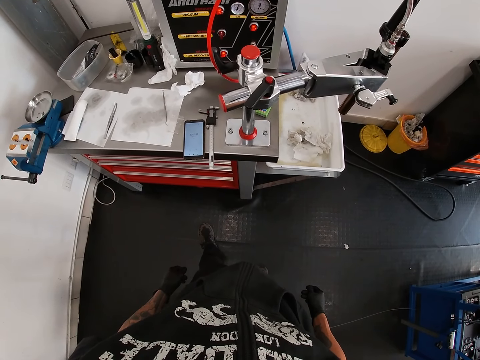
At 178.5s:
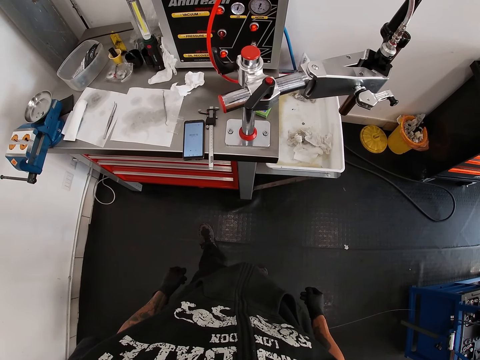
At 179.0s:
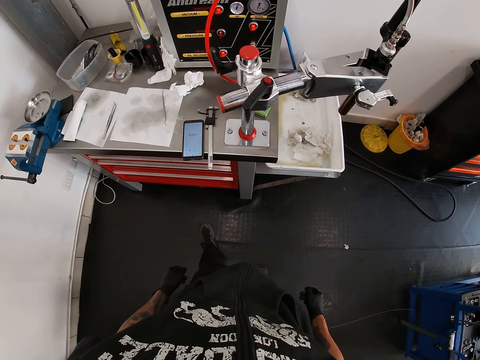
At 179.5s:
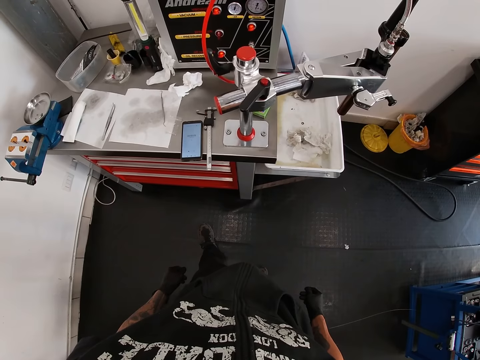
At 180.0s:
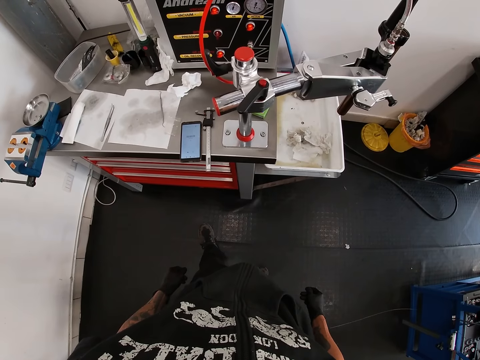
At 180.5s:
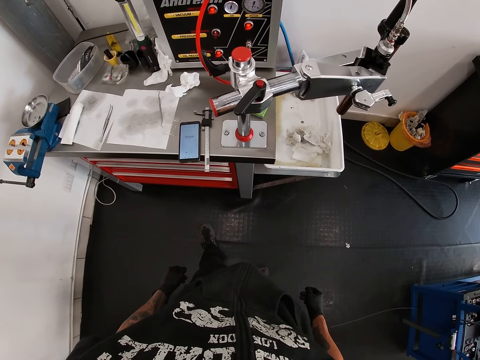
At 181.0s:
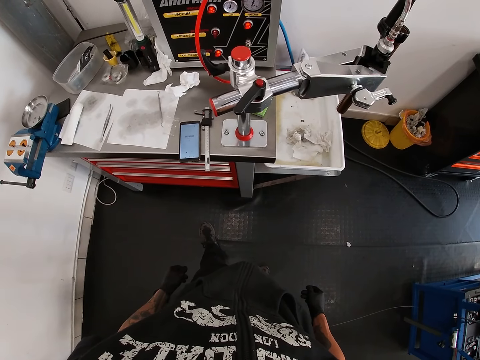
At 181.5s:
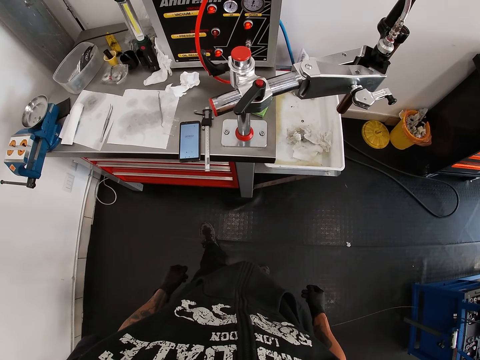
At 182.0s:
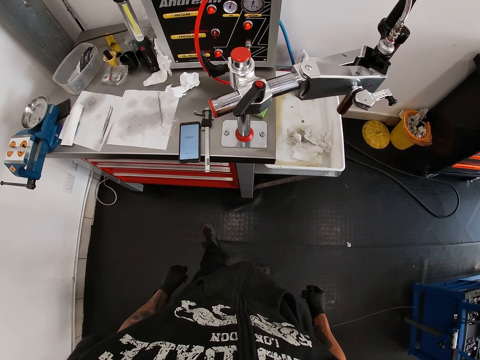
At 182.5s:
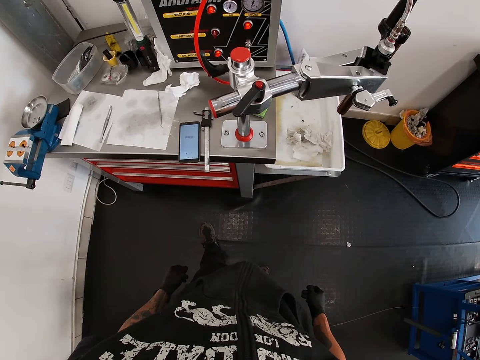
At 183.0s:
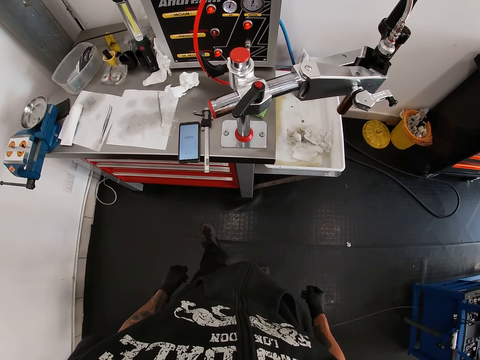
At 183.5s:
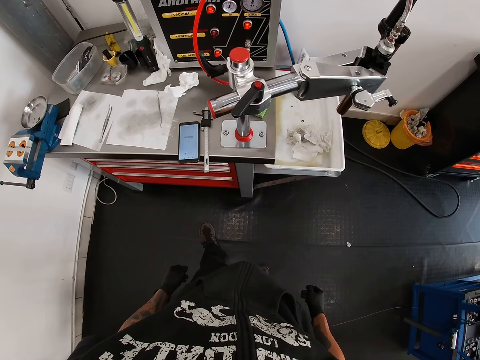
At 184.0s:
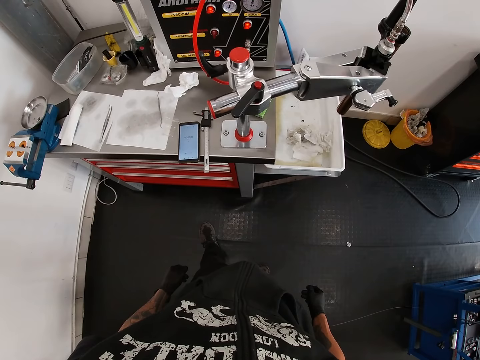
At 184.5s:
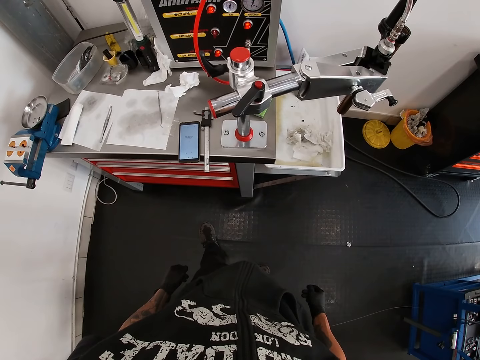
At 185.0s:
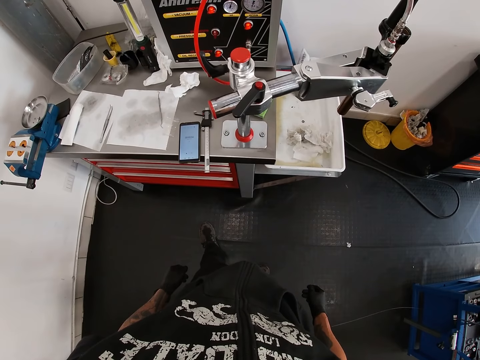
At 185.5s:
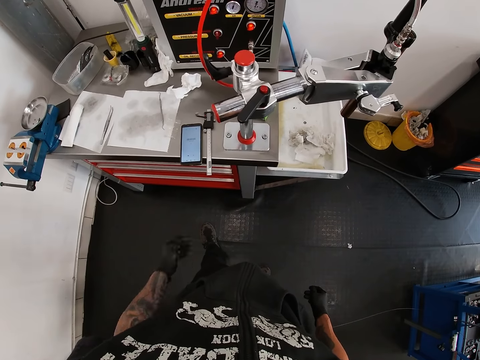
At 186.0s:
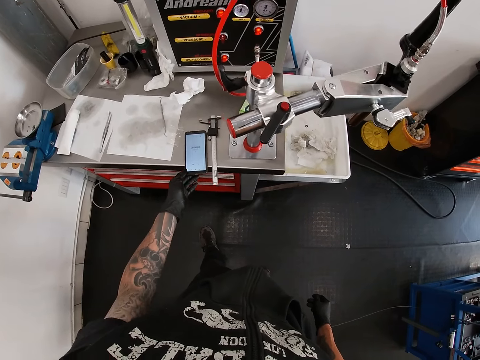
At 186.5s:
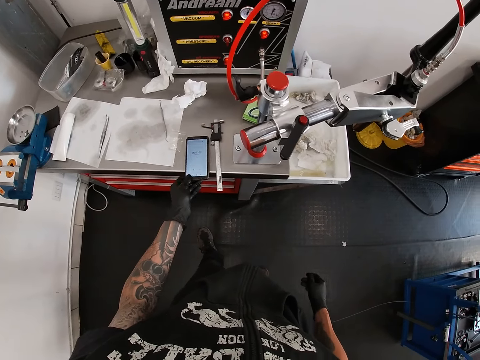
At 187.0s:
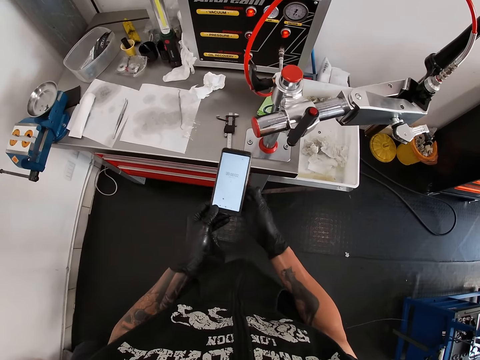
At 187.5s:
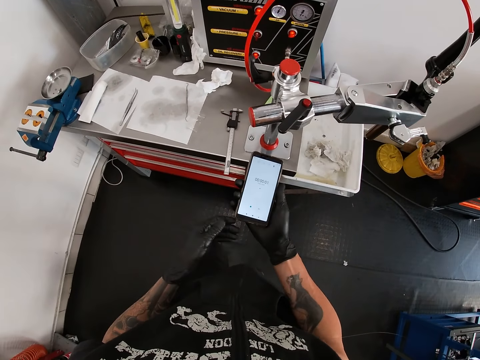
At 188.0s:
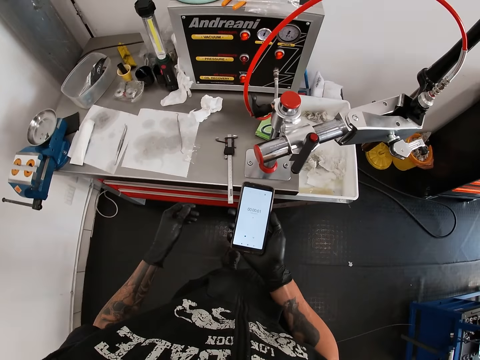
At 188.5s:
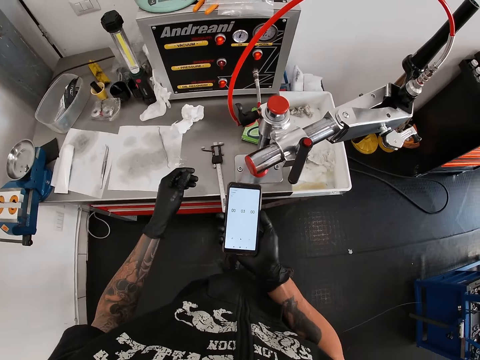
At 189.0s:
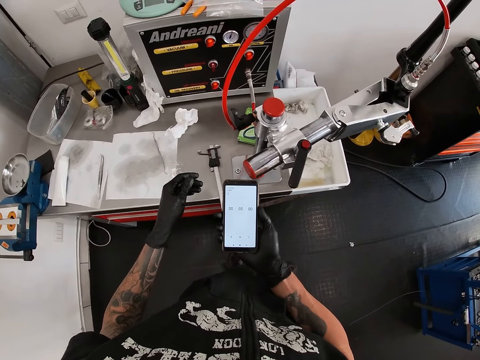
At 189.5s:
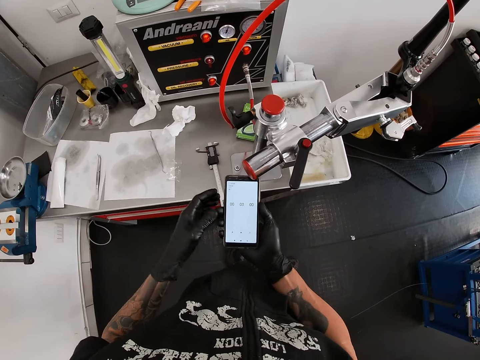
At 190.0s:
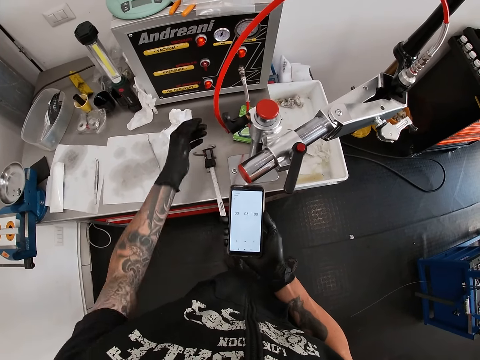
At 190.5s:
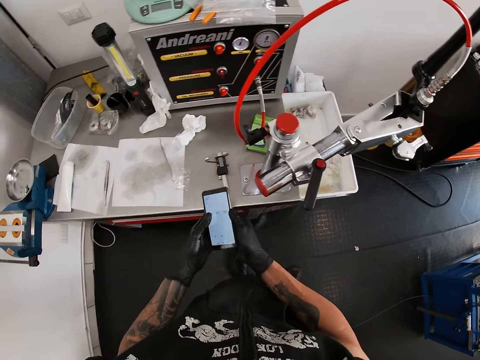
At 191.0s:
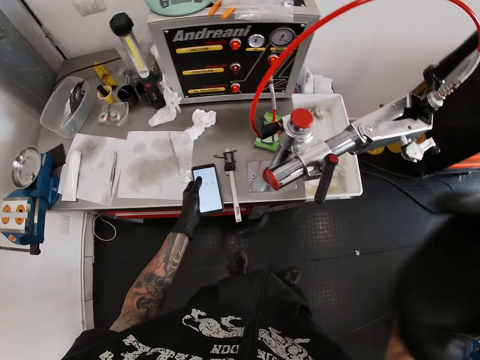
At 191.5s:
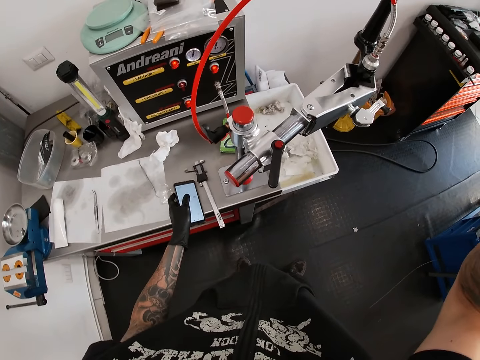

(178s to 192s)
The camera wearer picks up the mobile phone from the work bench with his left hand. He switches the mobile phone to his right hand. He holds the mobile phone with both hands. He holds the mobile phone with the right hand. He stretches the left hand. He holds the phone with both hands. He switches the mobile phone to his left hand. He holds the mobile phone with the left hand. He drops the mobile phone on the work bench with his left hand.
